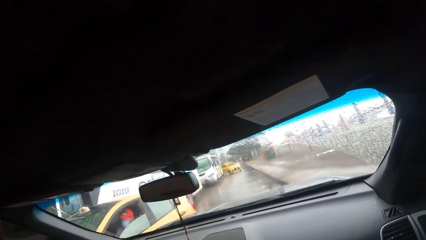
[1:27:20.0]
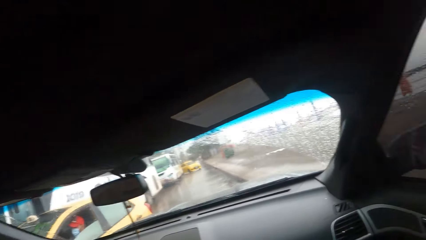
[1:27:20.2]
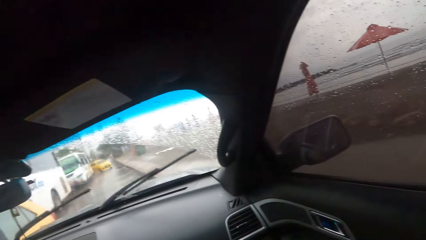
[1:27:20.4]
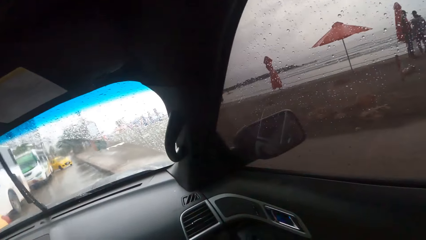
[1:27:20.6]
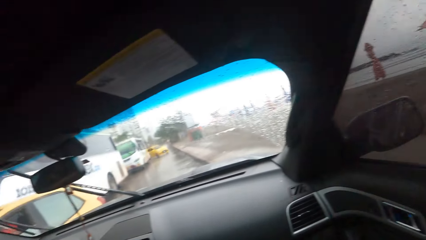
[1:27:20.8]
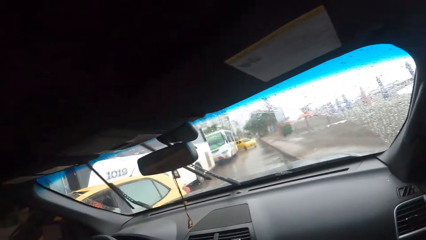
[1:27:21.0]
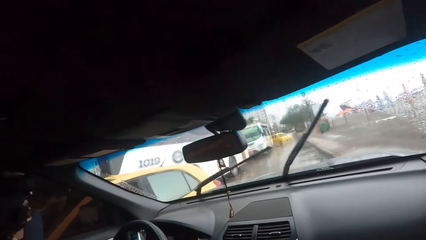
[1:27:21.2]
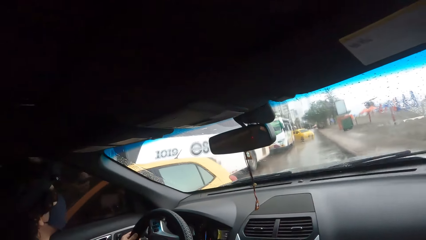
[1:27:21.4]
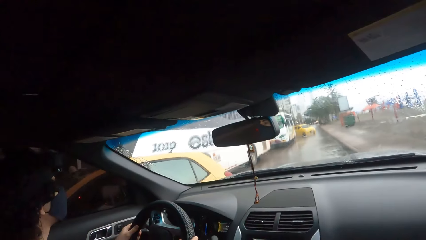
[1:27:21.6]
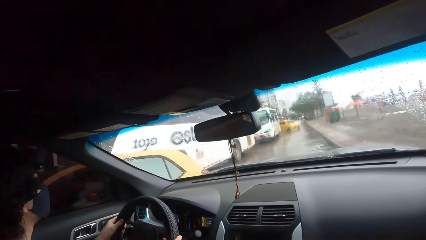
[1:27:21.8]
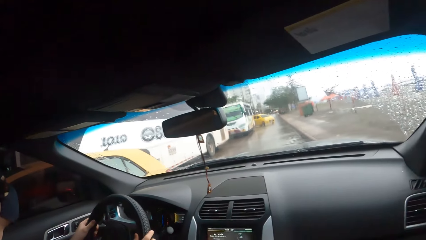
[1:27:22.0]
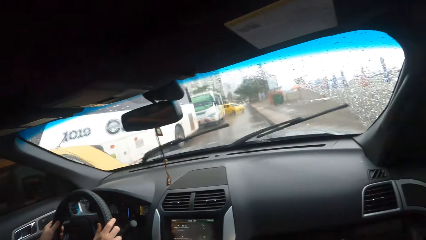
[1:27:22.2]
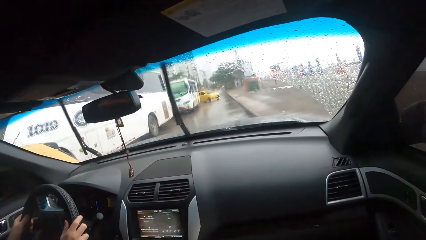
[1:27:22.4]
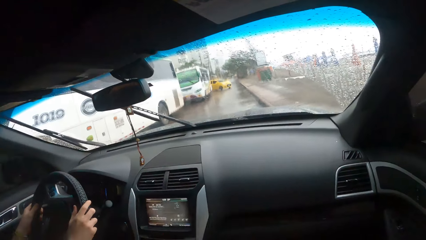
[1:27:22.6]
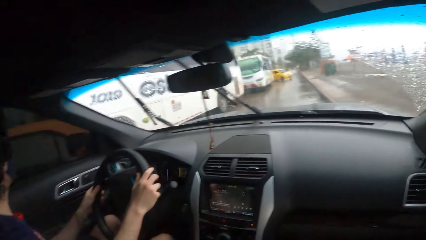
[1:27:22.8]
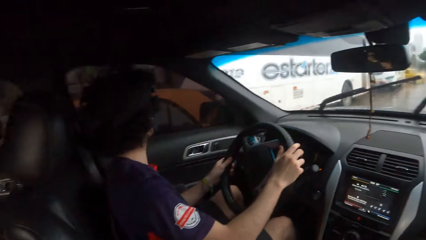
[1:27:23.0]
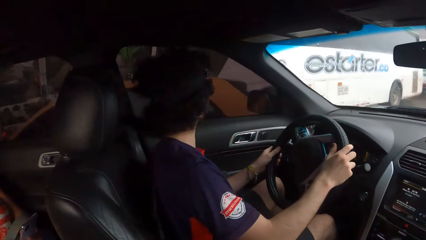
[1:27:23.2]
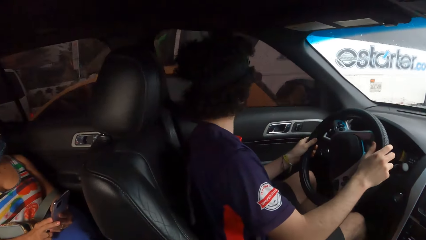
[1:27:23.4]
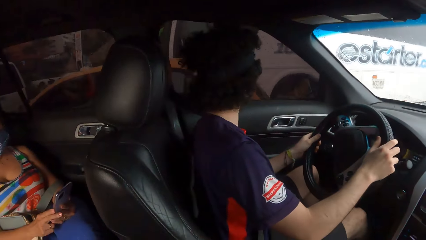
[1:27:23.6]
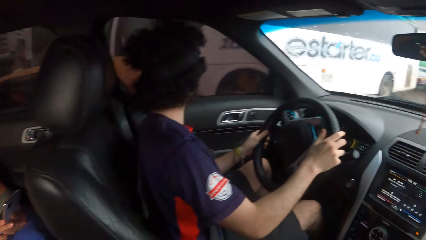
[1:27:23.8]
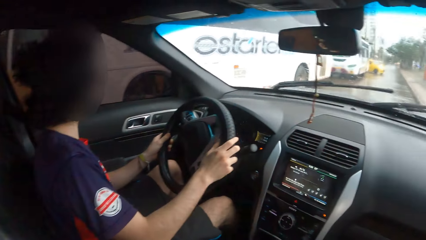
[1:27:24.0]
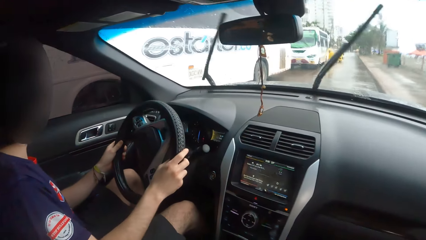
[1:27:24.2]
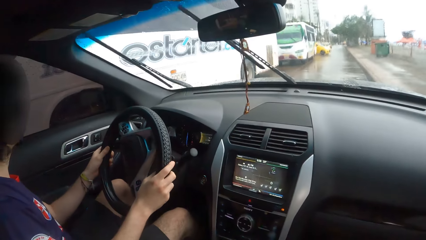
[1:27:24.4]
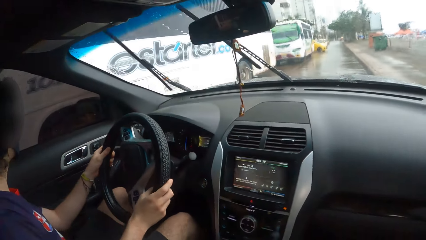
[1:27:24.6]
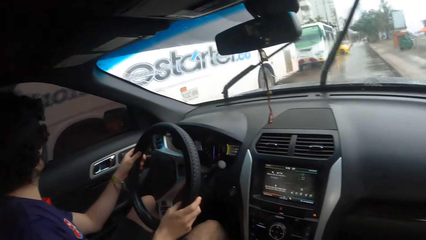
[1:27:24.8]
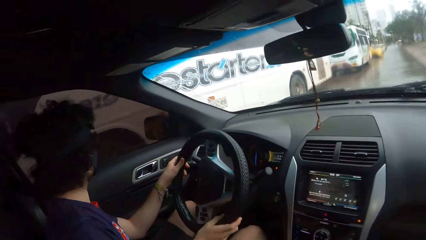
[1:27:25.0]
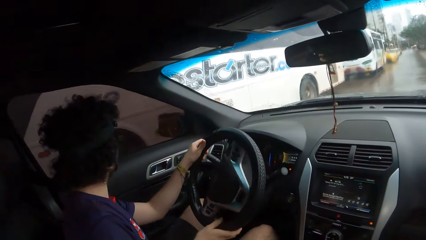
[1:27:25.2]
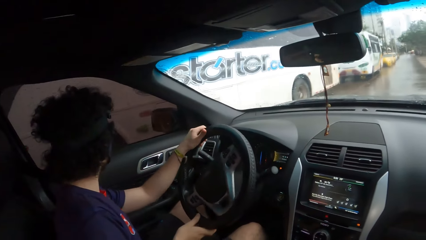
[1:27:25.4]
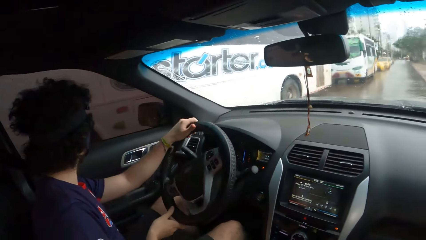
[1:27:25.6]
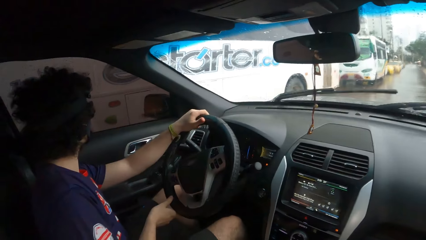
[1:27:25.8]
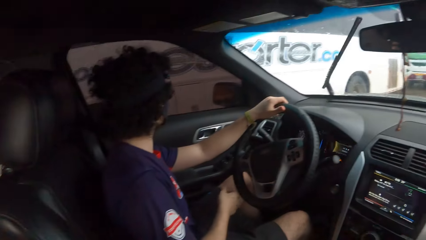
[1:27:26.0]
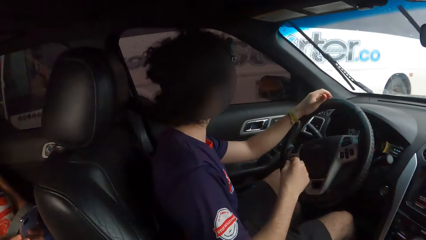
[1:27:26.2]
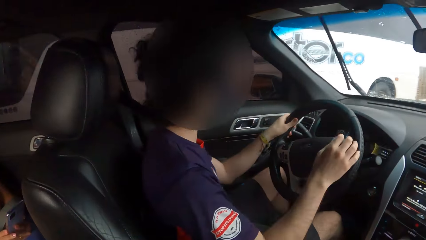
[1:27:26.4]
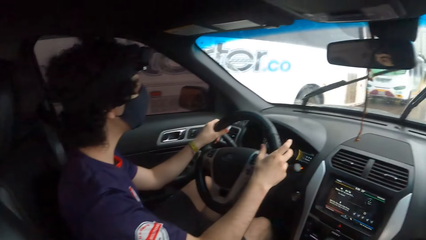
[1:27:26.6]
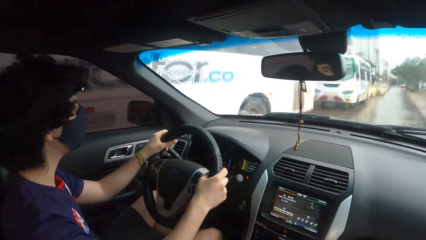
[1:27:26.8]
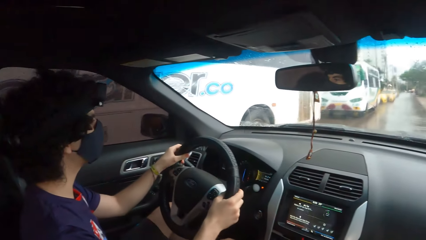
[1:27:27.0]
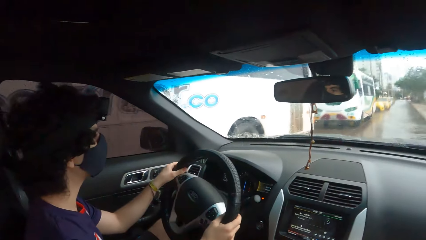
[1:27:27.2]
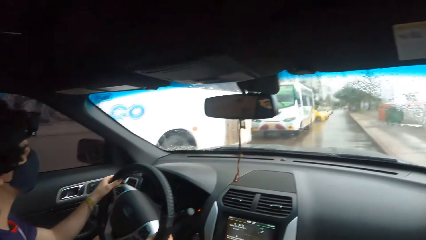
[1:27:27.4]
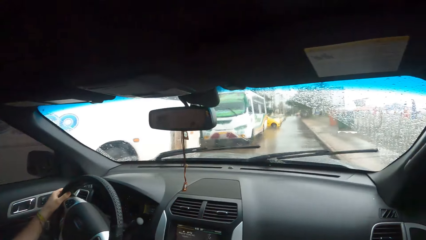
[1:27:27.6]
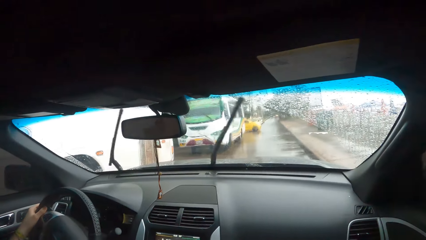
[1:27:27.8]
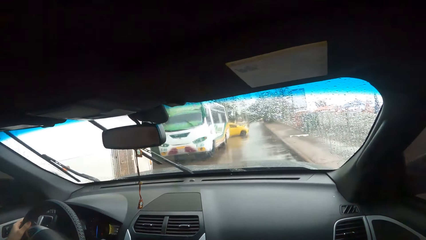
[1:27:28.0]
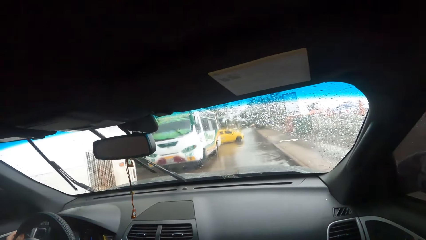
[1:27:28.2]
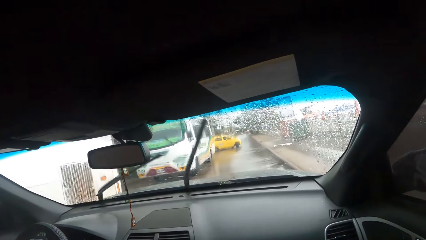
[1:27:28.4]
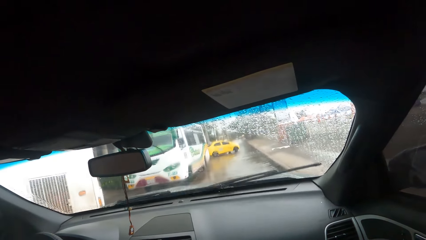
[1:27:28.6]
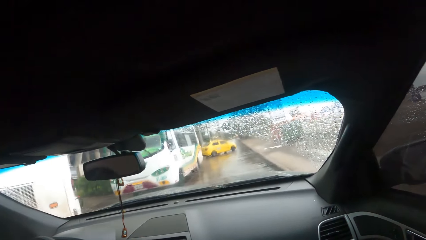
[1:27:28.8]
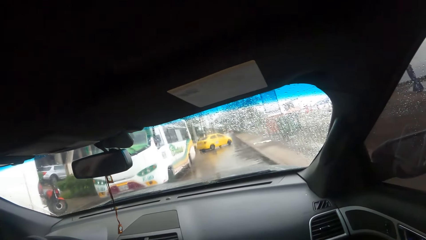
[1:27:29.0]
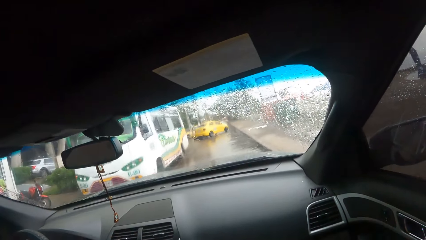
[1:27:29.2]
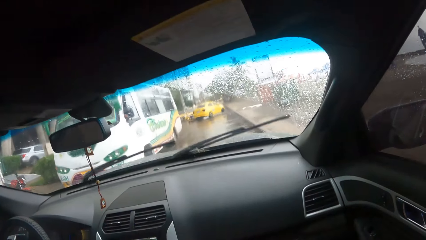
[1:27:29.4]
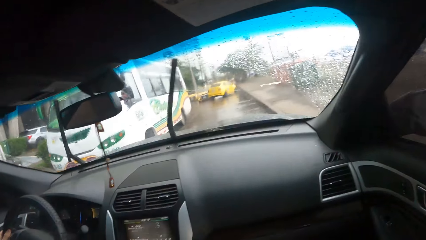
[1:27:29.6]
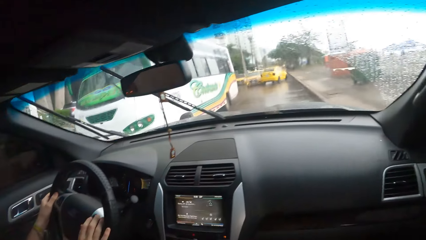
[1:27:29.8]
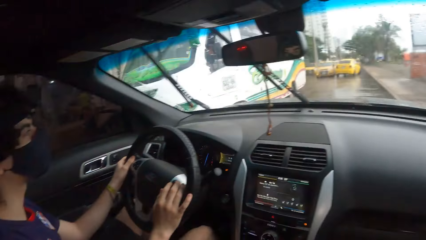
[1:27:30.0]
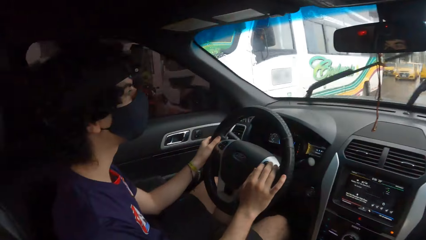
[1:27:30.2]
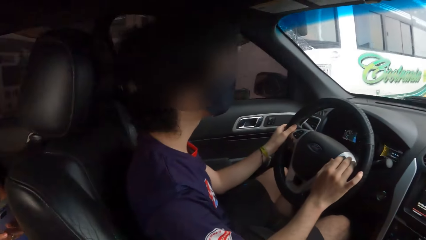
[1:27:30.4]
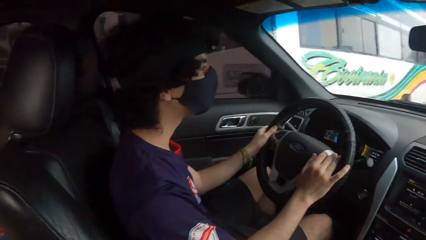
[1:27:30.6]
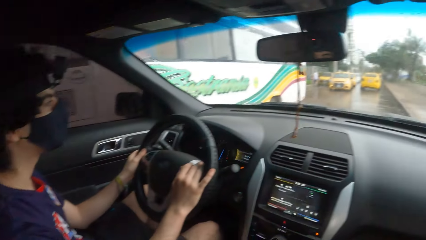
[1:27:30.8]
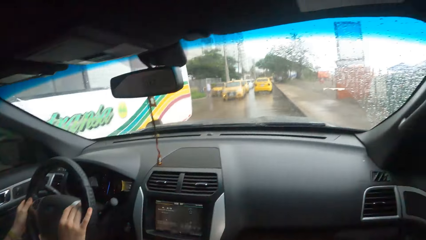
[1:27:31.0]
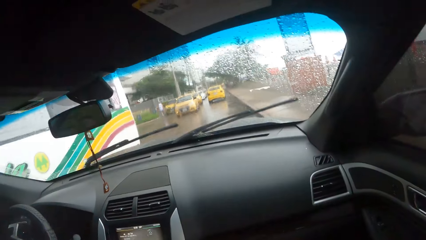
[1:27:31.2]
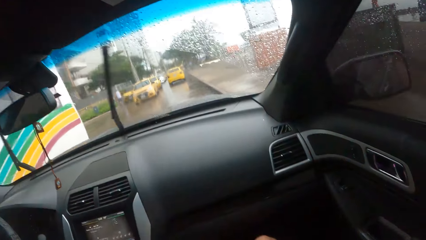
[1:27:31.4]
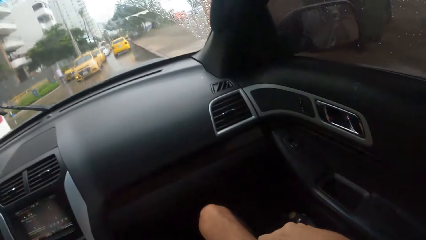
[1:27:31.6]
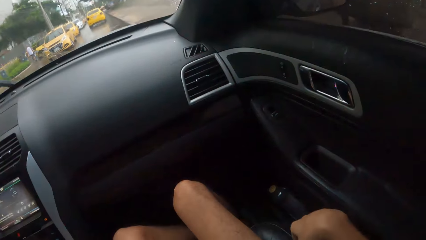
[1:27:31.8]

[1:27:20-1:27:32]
A man drives the car along the road.

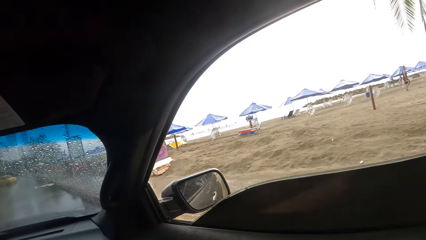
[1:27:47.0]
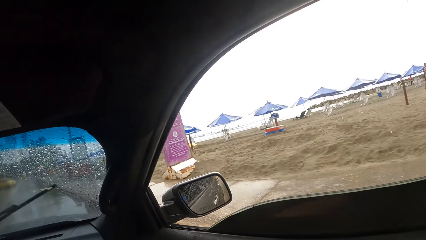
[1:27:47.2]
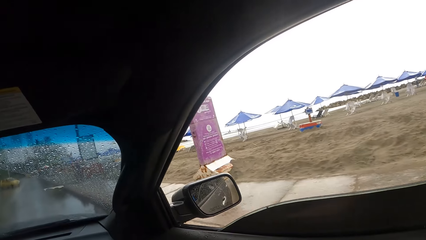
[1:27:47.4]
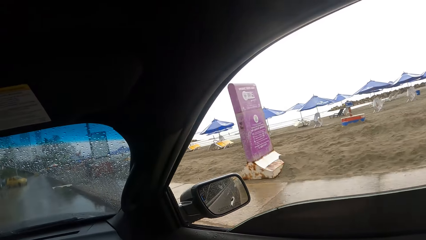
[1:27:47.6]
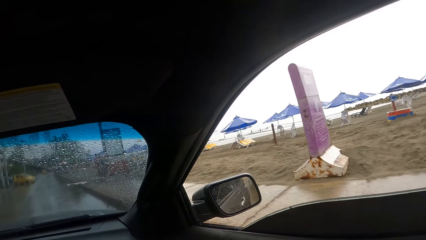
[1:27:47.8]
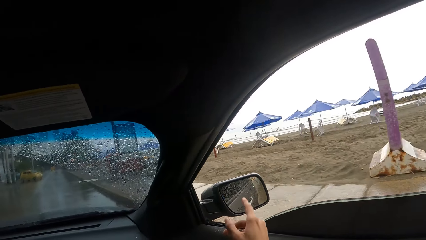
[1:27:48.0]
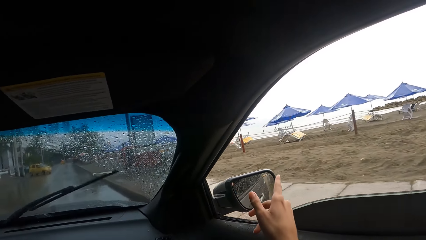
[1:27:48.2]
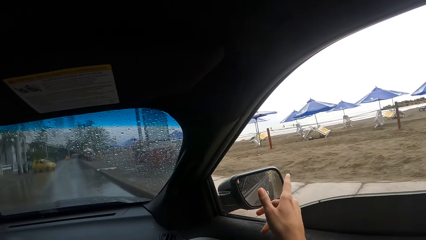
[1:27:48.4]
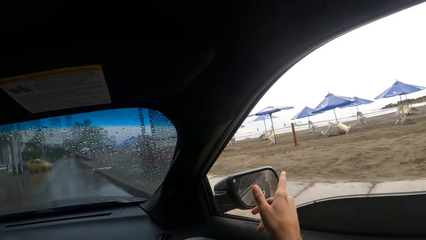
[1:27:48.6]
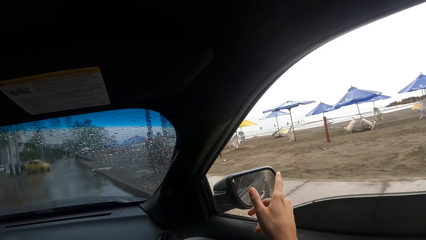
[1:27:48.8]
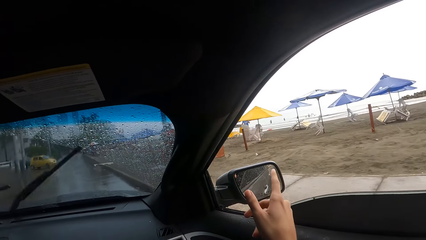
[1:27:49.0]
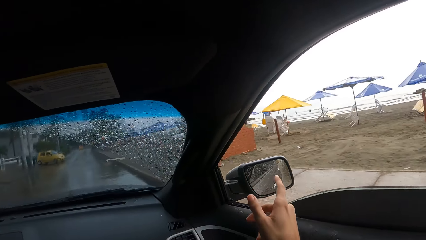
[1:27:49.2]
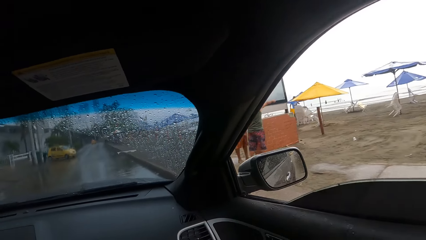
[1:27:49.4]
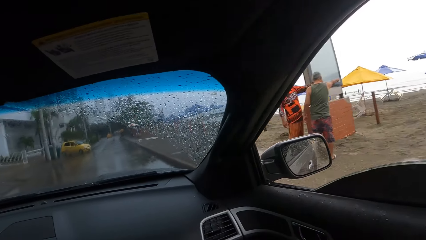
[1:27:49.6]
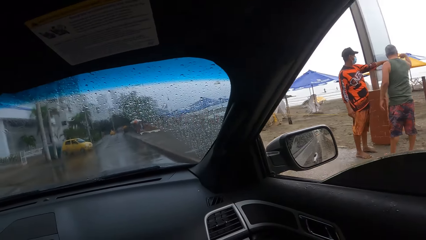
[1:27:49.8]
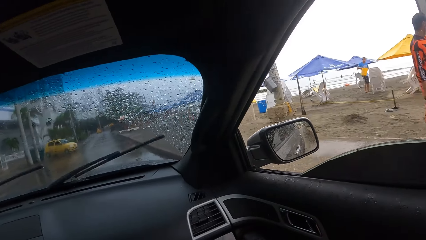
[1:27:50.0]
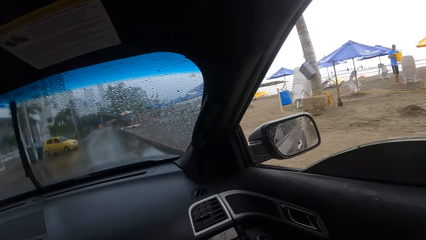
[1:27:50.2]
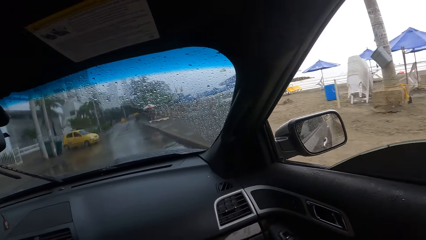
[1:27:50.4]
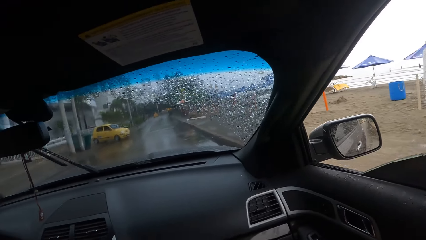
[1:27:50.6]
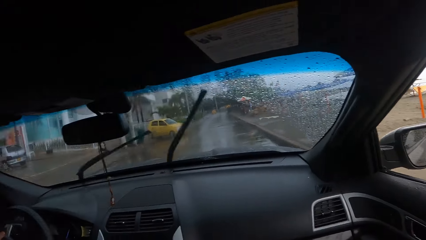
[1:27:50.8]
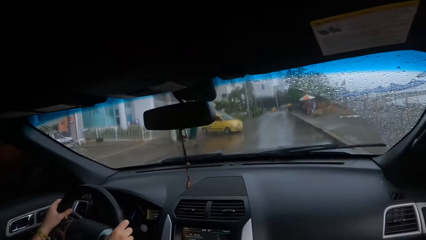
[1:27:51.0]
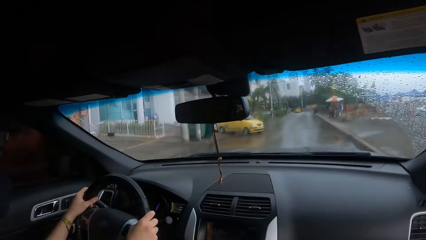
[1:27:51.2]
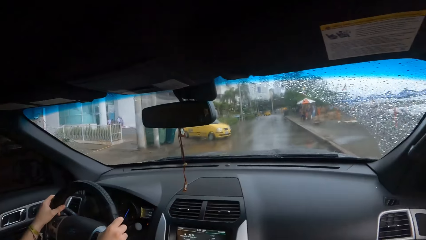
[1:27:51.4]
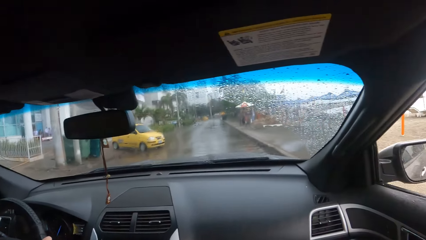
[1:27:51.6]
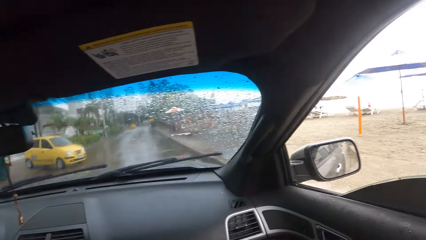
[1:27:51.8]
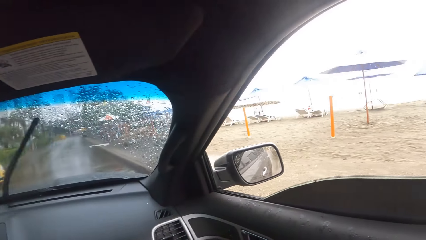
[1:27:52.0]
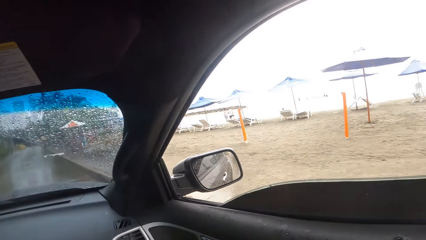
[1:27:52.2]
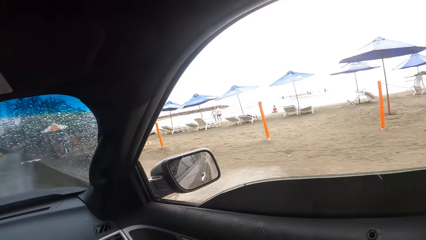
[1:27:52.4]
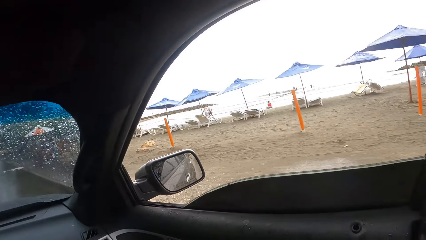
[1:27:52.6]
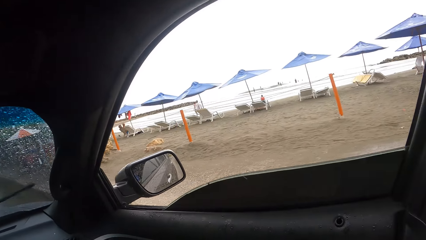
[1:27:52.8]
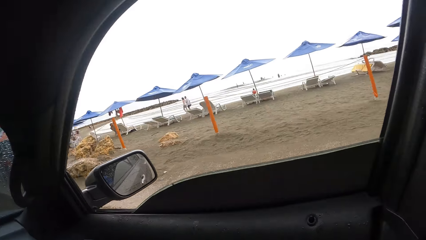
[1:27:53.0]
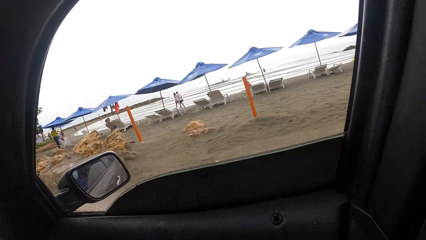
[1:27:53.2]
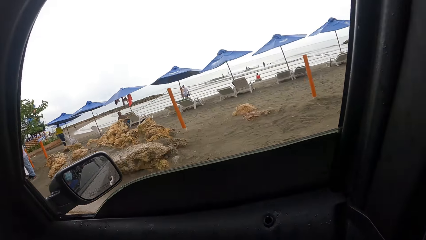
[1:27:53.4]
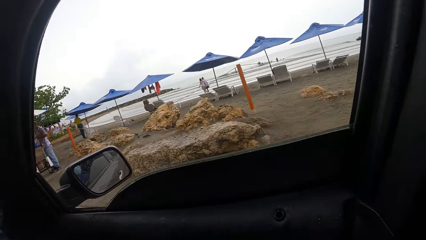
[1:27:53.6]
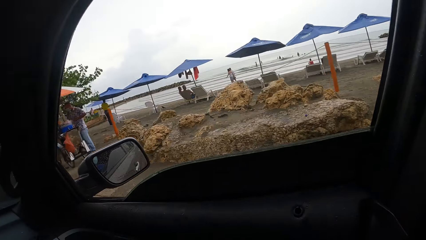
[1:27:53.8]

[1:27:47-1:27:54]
The camera wearer points a finger outside.
